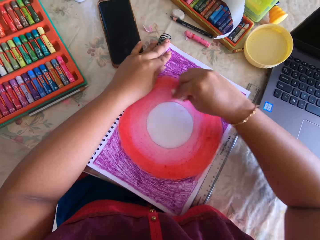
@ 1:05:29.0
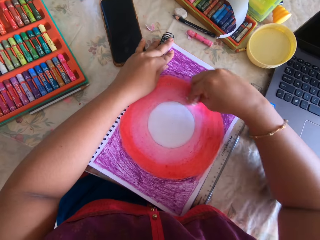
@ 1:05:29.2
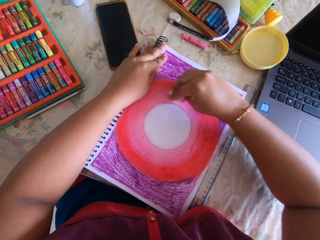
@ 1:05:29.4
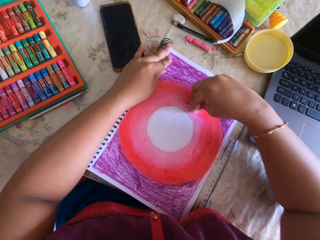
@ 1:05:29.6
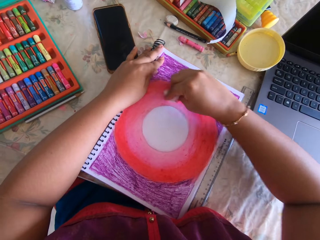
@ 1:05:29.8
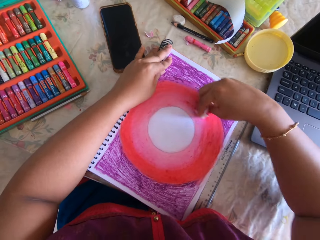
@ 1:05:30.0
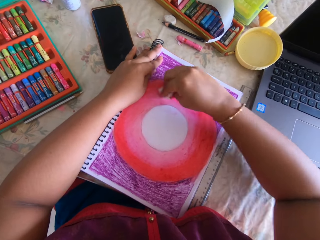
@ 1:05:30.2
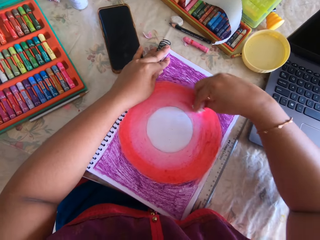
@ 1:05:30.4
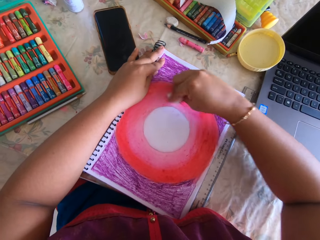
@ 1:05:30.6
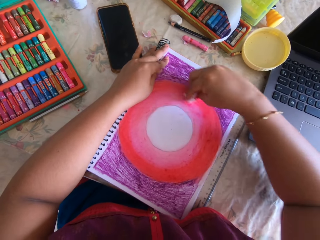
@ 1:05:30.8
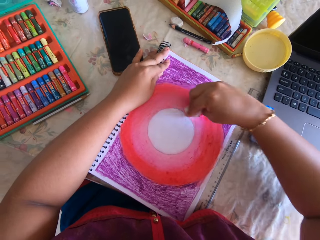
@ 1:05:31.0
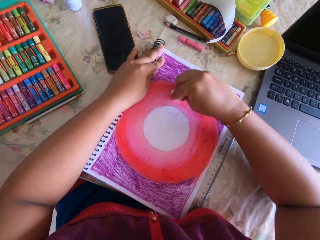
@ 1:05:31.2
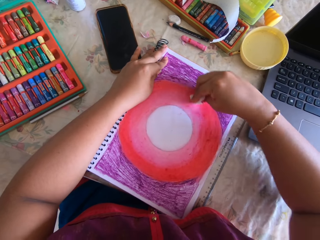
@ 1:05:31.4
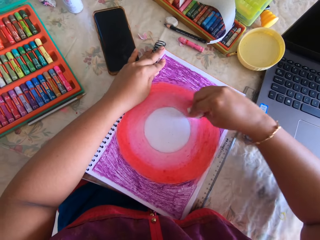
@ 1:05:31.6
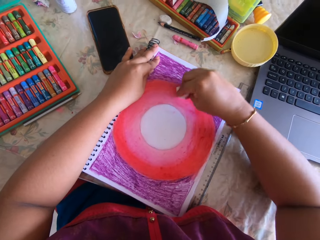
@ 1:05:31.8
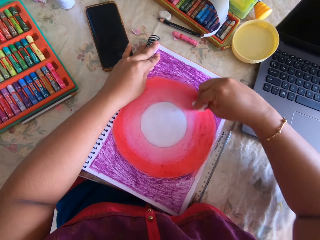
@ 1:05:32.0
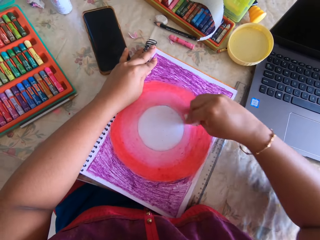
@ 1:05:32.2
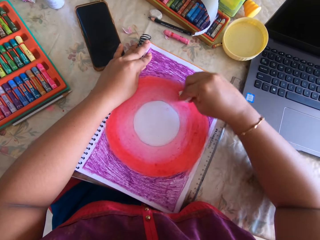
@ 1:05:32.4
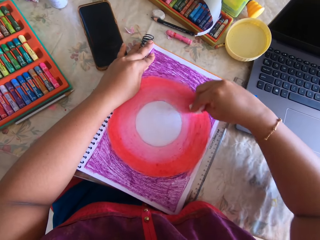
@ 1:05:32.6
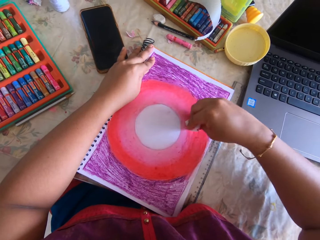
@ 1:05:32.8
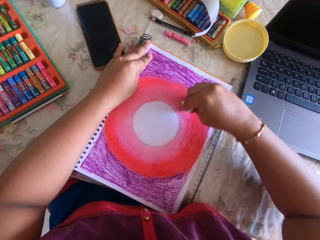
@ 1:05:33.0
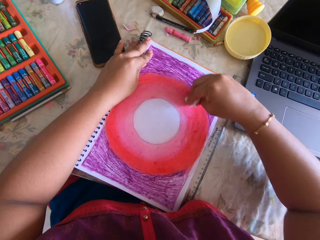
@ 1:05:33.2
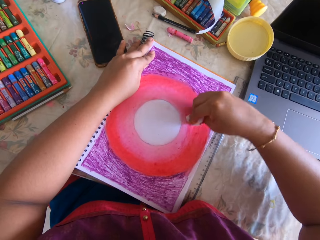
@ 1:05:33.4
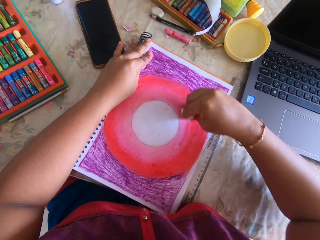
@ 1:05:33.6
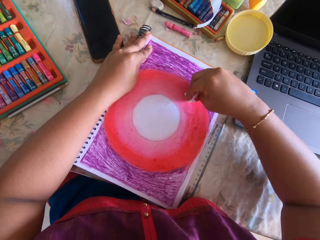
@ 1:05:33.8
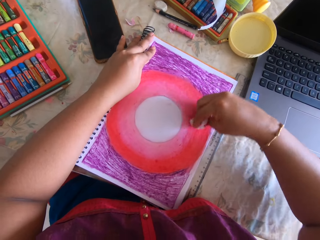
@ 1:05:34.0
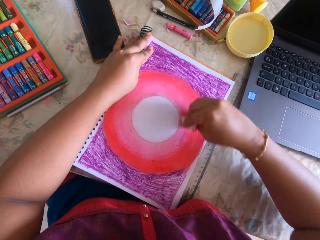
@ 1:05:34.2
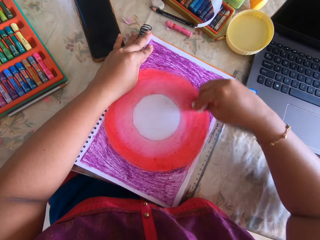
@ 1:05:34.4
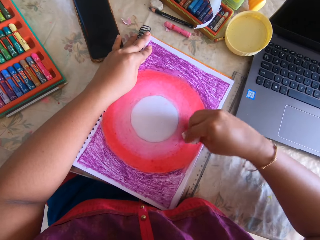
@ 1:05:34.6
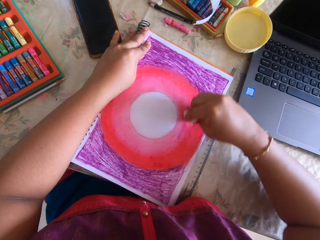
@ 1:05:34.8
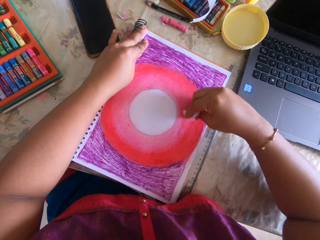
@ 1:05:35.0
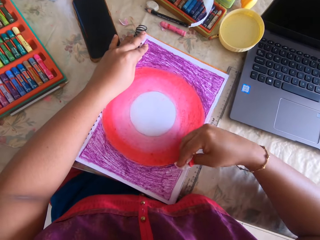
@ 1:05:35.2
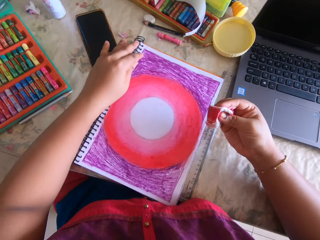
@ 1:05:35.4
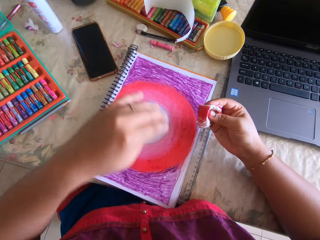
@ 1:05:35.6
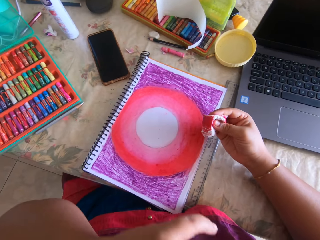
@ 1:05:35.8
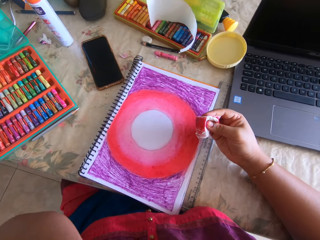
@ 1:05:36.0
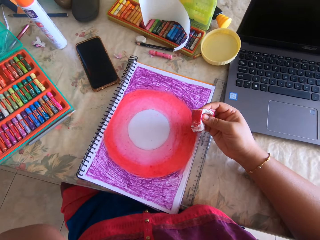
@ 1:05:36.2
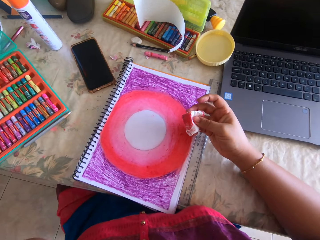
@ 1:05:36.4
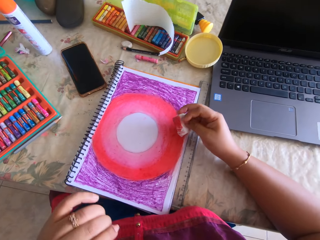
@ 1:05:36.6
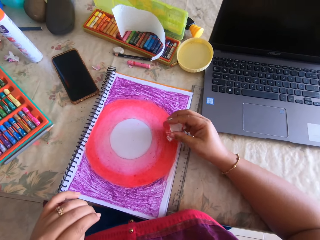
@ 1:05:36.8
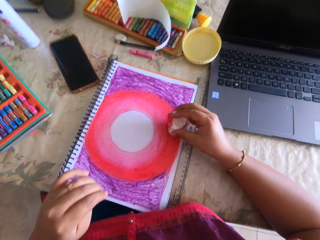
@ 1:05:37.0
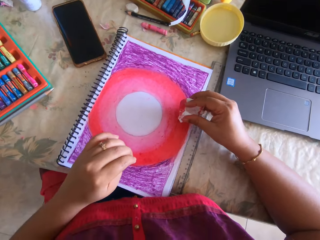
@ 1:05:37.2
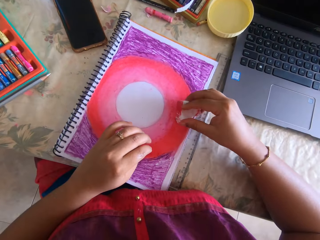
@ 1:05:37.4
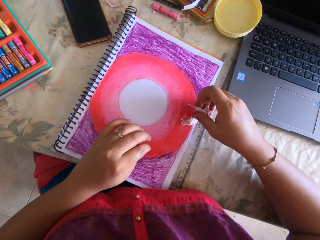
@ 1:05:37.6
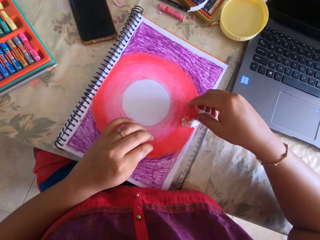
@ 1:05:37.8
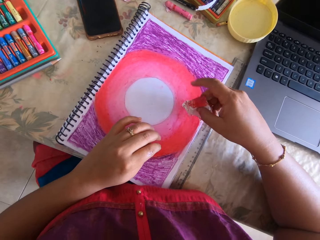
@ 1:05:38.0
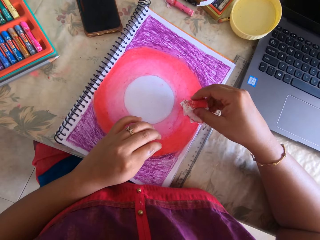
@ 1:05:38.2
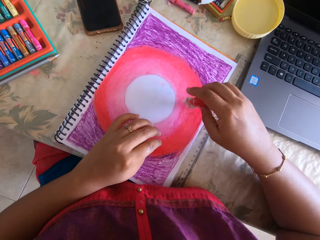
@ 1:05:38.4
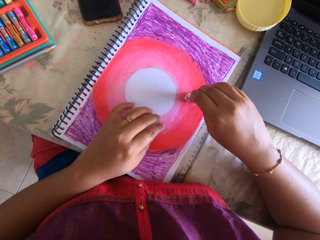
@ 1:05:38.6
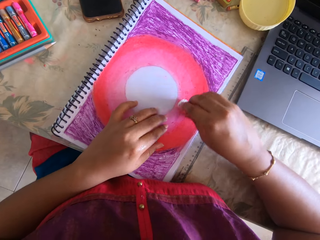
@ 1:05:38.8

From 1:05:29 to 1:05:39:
The camera wearer looks at the paper. They lift a hand.

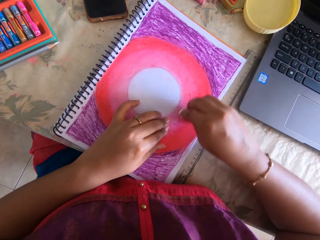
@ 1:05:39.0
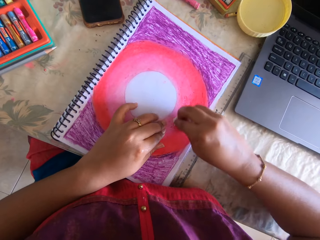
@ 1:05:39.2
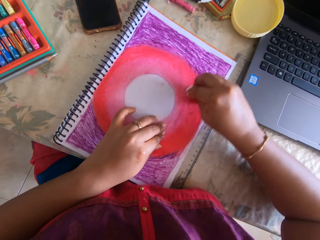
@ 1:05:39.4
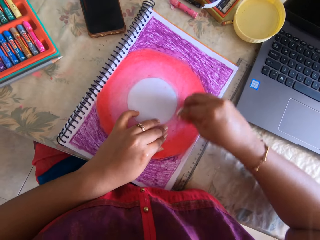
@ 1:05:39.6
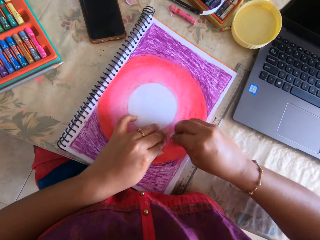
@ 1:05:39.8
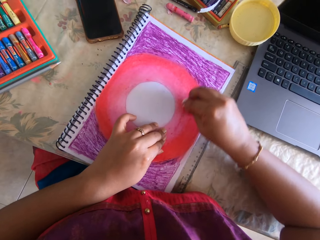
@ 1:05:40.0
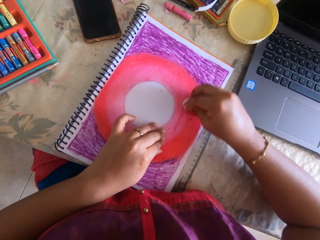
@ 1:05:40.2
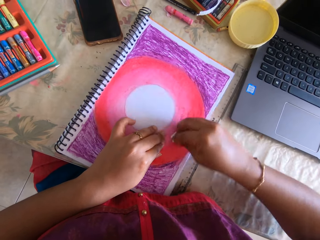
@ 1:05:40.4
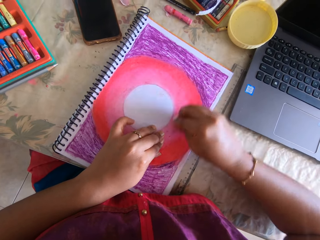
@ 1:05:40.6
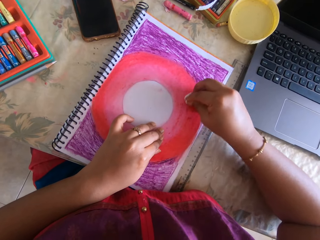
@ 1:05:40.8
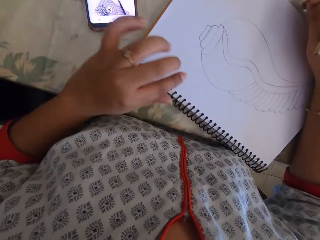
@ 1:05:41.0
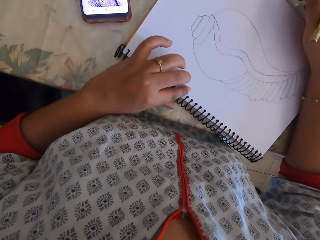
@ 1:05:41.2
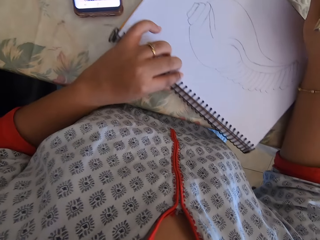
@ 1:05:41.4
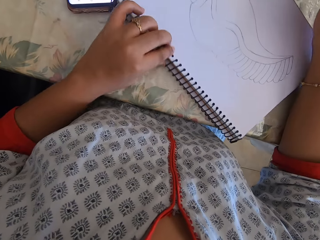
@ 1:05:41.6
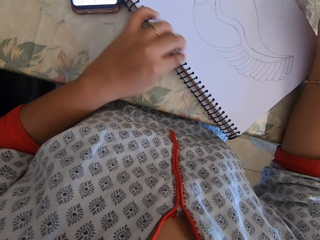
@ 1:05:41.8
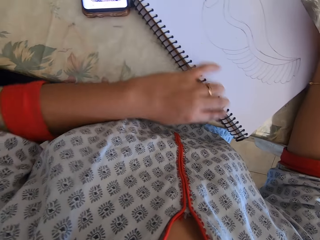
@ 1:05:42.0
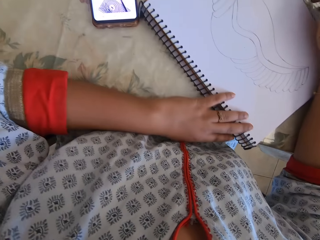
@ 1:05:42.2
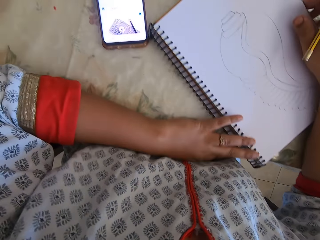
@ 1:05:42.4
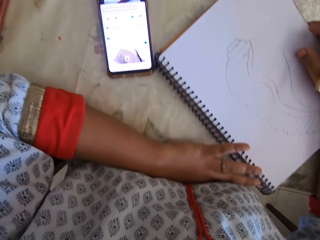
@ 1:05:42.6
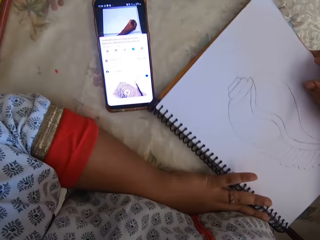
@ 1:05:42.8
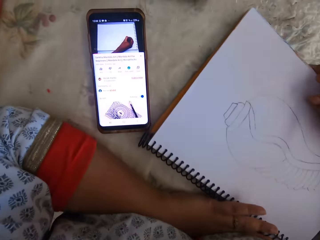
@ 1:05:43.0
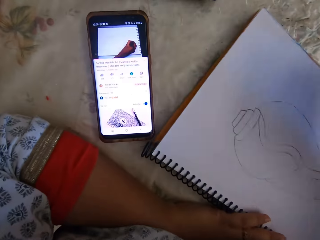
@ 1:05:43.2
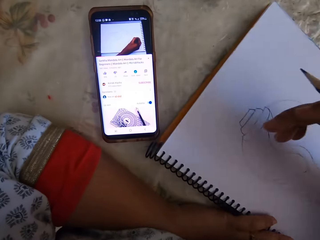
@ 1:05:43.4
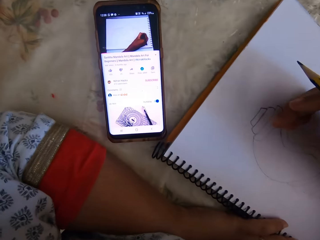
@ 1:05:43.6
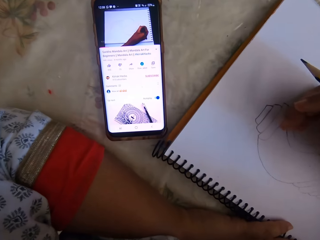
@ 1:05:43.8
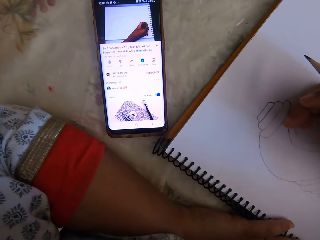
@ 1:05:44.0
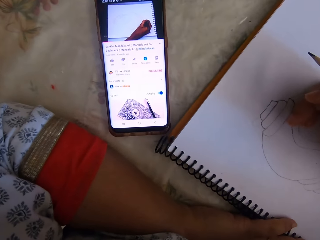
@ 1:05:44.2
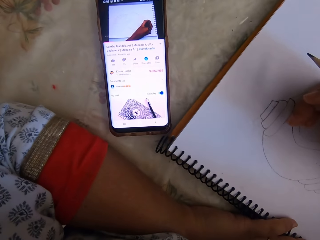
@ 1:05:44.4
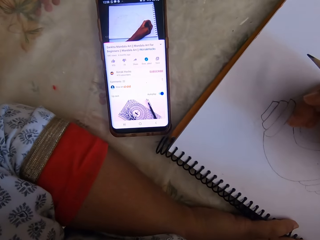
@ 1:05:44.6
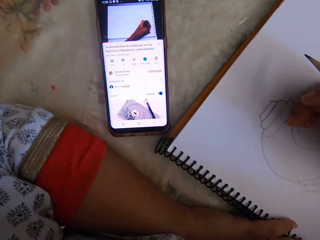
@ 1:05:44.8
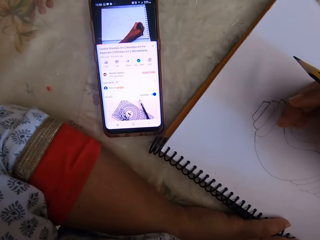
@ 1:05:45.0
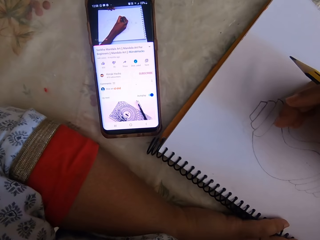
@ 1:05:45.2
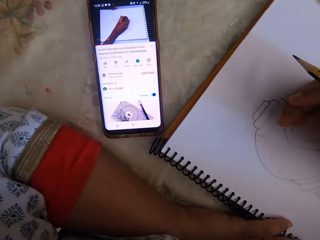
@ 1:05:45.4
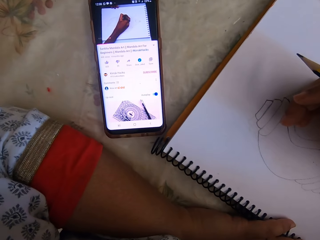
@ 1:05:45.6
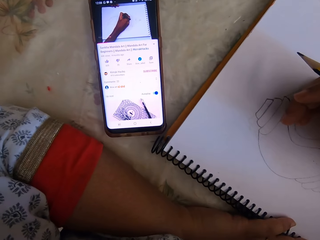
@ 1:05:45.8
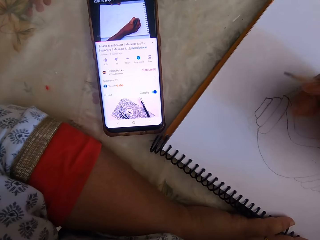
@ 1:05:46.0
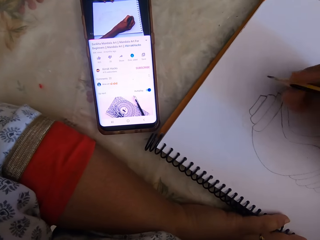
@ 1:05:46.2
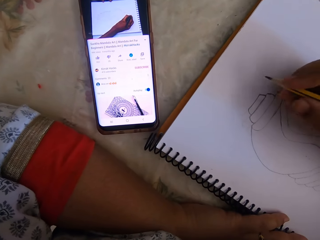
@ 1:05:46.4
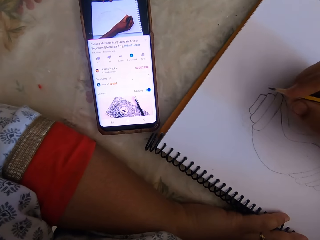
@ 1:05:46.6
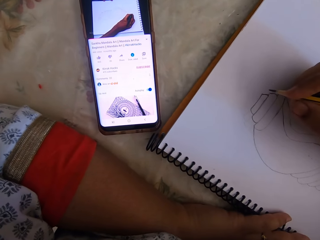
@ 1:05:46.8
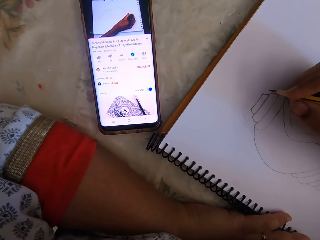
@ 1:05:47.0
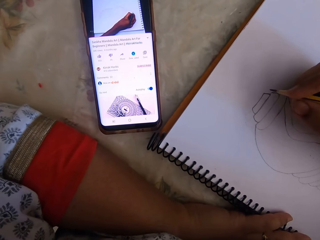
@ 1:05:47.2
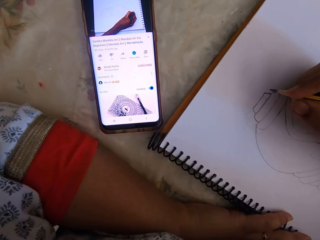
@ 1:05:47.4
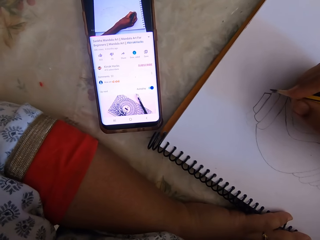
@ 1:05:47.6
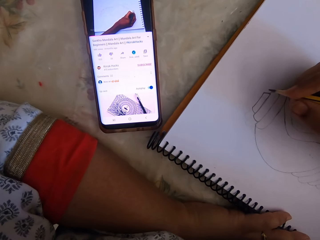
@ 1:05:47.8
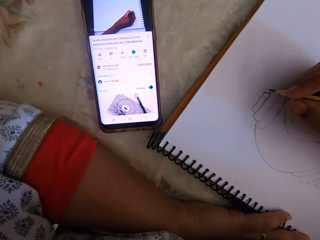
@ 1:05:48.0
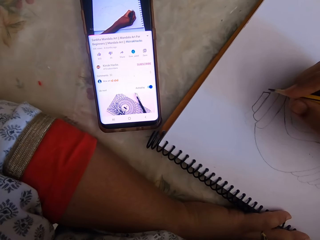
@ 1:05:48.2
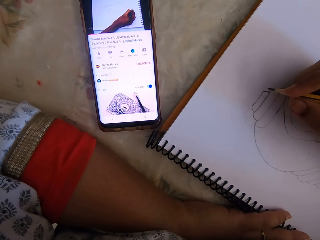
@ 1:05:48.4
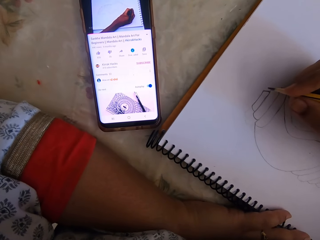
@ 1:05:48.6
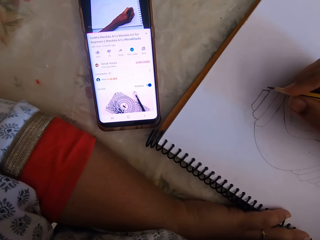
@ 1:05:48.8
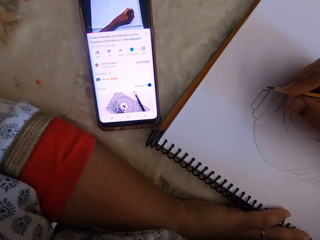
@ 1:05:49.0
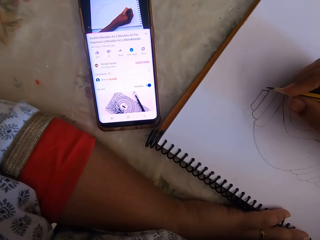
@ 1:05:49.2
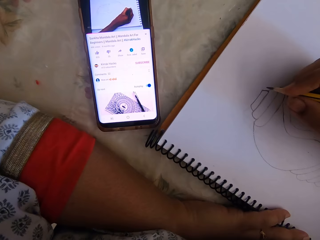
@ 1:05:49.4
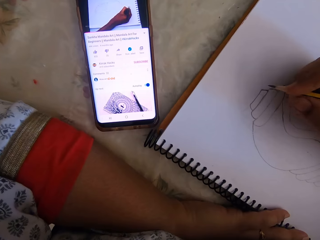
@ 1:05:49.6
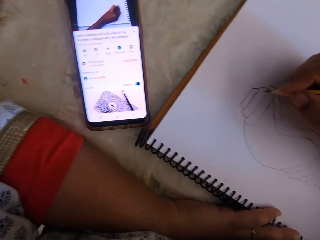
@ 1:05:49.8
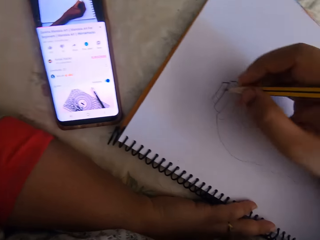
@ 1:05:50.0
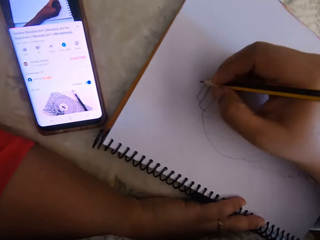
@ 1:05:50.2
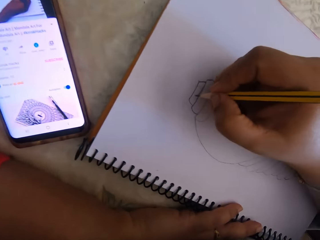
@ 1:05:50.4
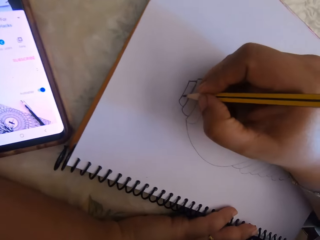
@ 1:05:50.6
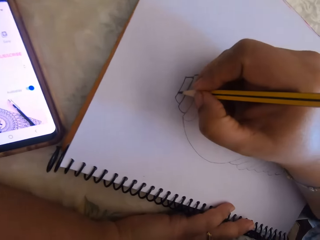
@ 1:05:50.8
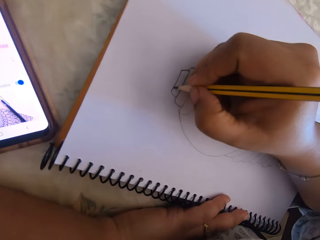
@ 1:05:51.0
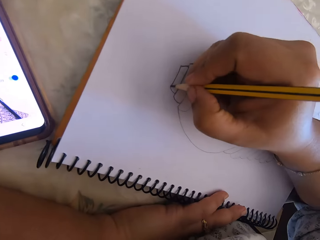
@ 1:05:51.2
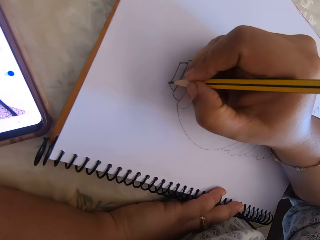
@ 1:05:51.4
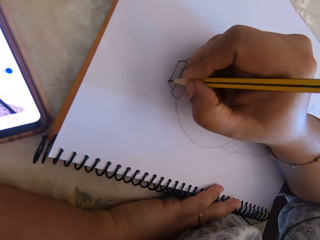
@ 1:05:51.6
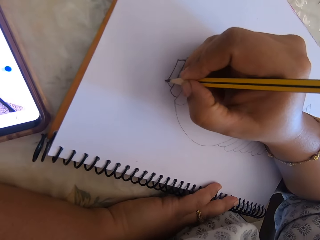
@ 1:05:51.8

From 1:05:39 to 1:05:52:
The camera wearer polishes paint on a drawing. They hold the notebook. They rotate the notebook. They look at a phone. A person touches a pencil.
